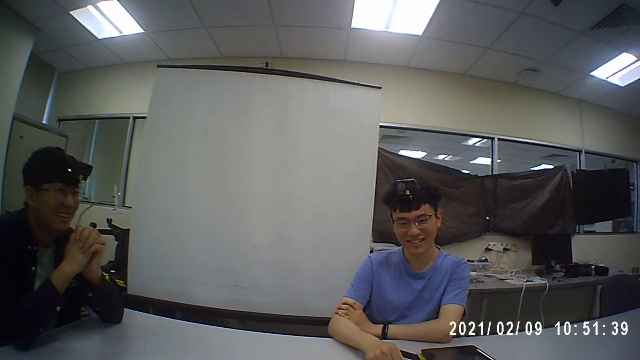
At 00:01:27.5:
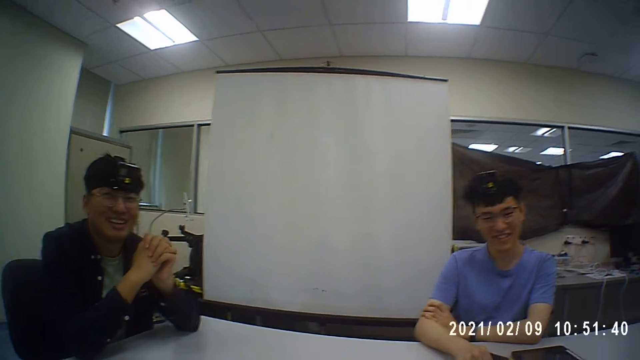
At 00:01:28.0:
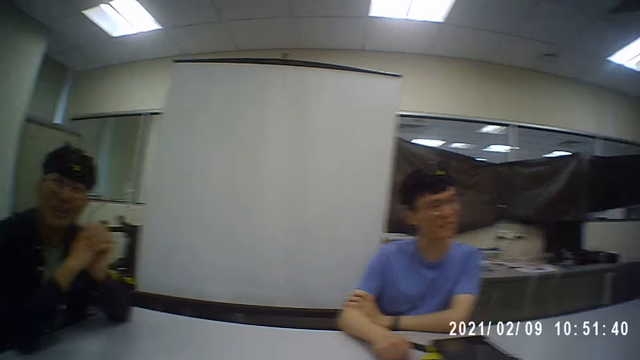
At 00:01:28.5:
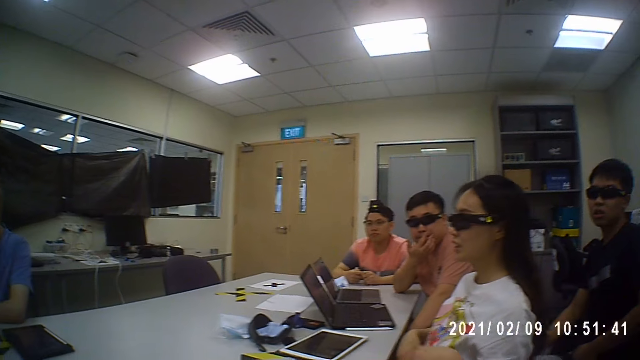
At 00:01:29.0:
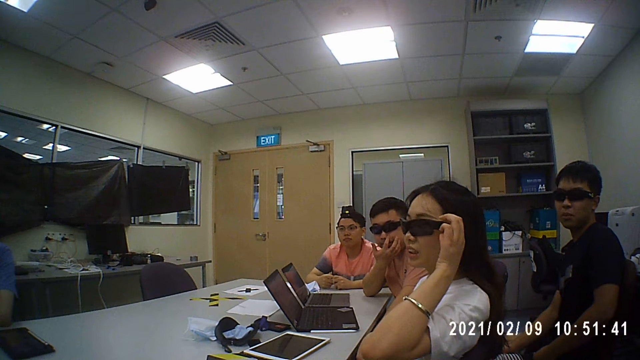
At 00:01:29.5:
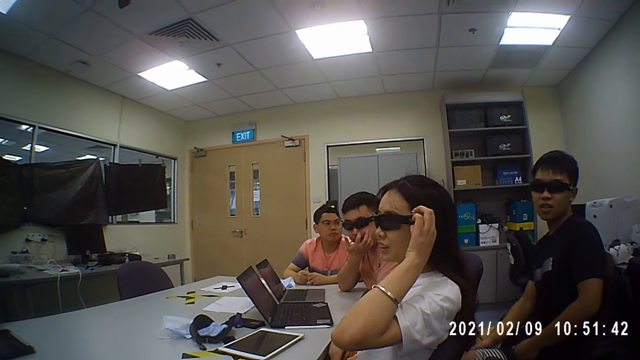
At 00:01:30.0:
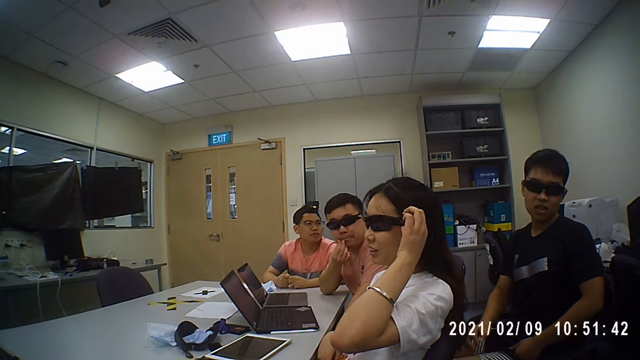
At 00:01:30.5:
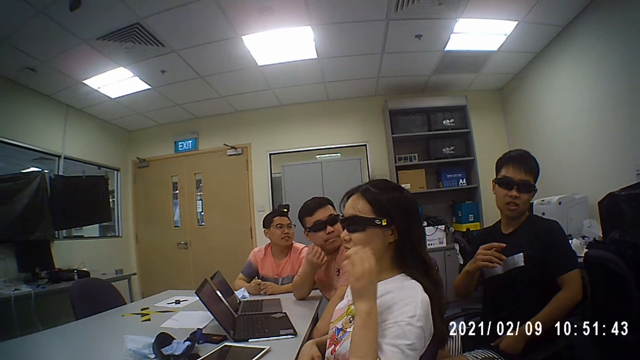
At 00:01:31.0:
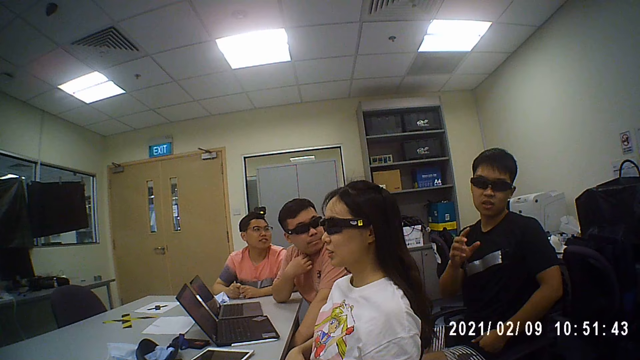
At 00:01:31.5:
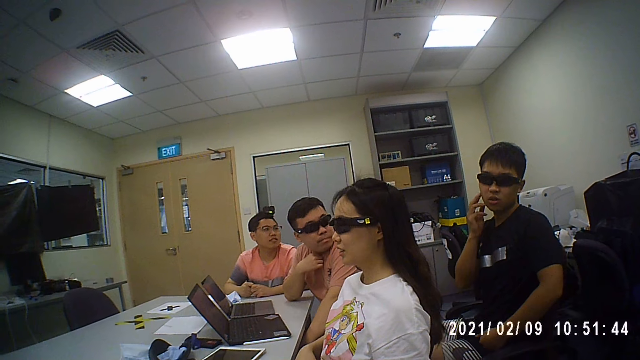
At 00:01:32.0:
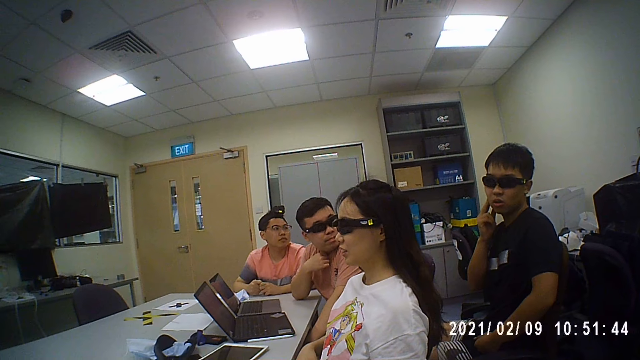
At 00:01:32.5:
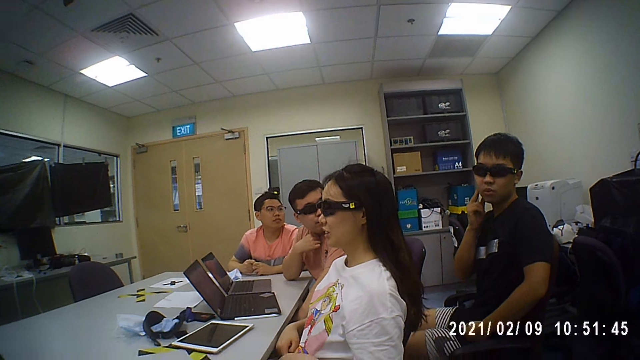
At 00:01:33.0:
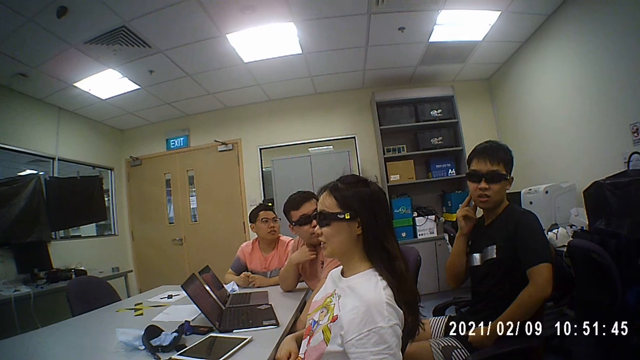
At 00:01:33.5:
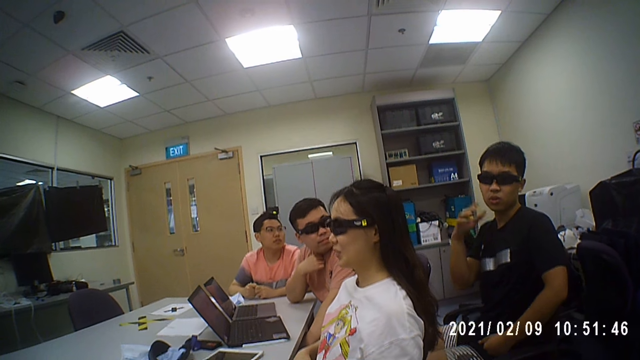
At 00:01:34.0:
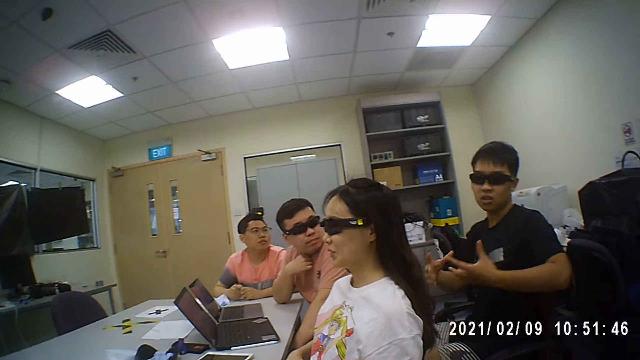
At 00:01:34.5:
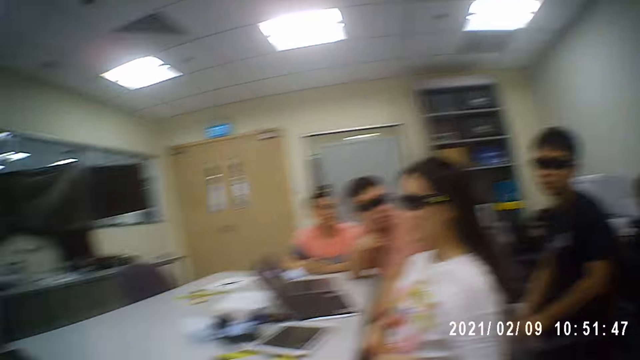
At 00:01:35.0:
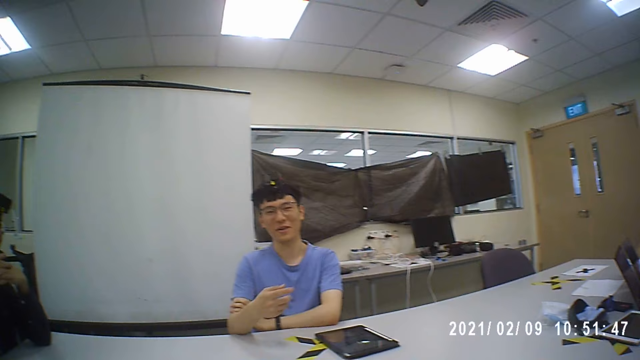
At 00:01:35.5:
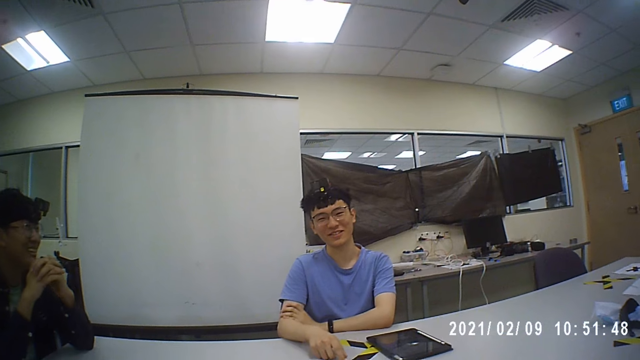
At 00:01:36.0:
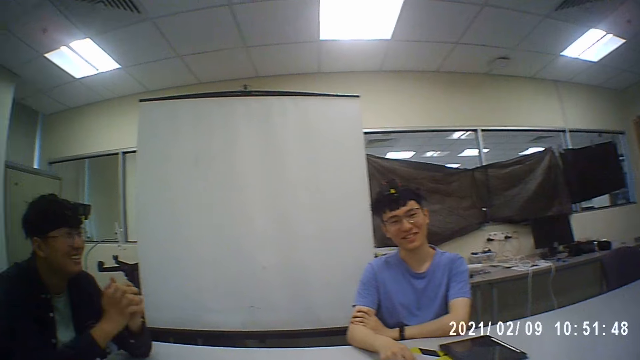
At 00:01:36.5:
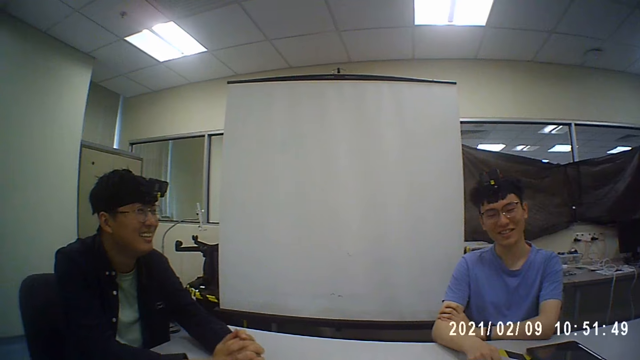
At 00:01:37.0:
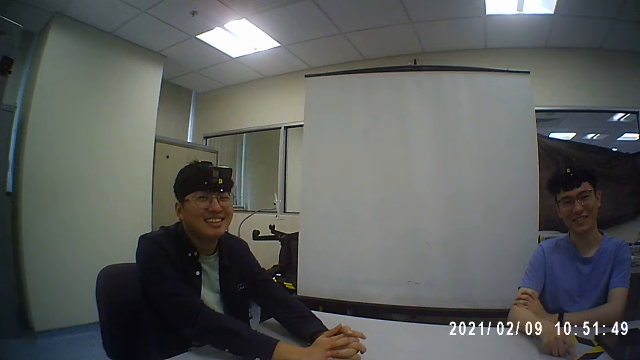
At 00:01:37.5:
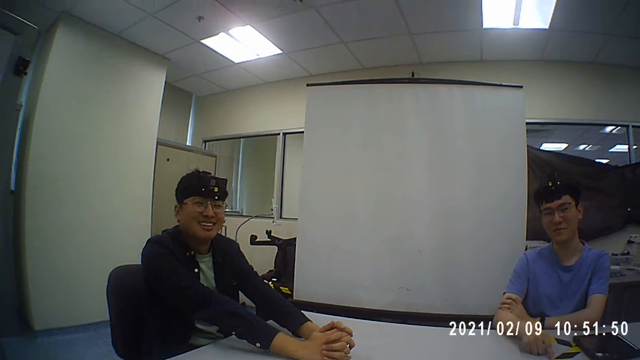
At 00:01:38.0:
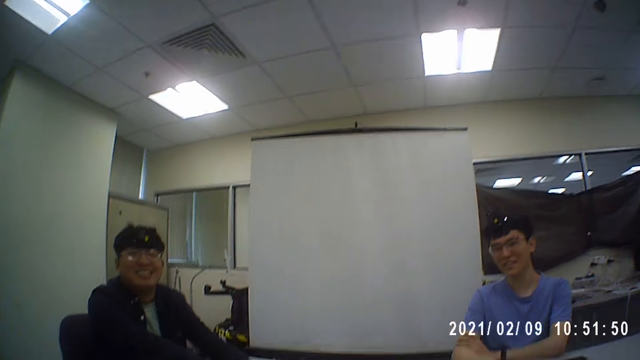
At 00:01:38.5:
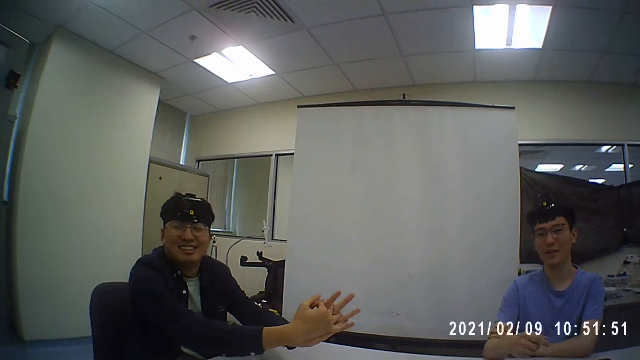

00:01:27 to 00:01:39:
A woman adjusts the shades. The woman holds her glasses. The camera wearer converses with five men and the woman. A man moves his hands. The camera wearer converses with the men and the woman.

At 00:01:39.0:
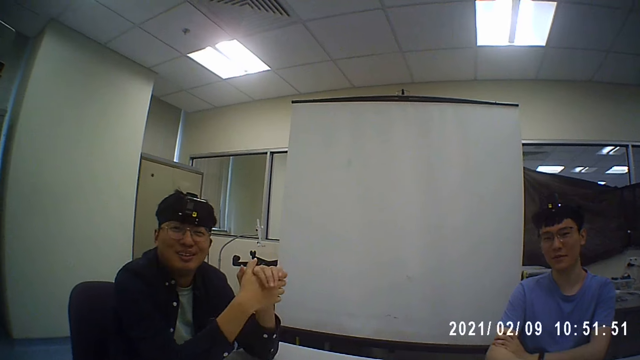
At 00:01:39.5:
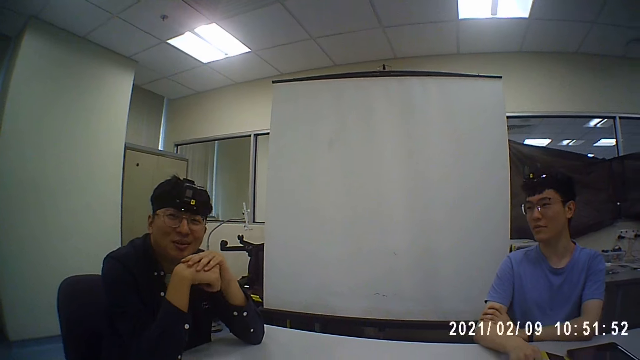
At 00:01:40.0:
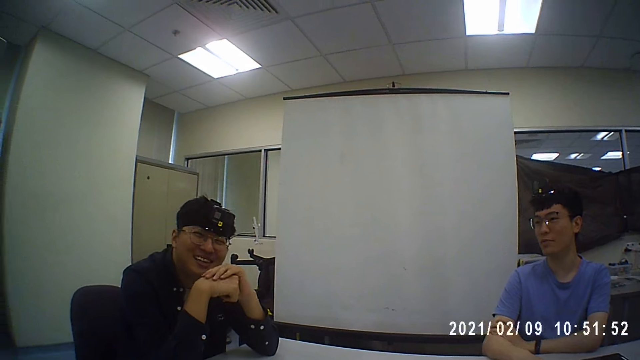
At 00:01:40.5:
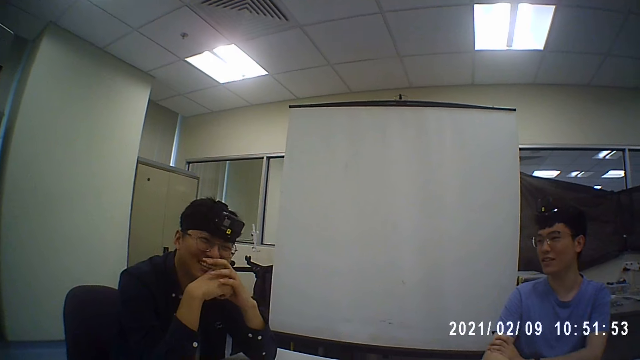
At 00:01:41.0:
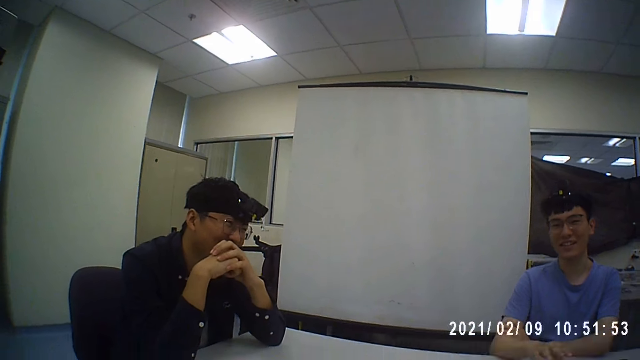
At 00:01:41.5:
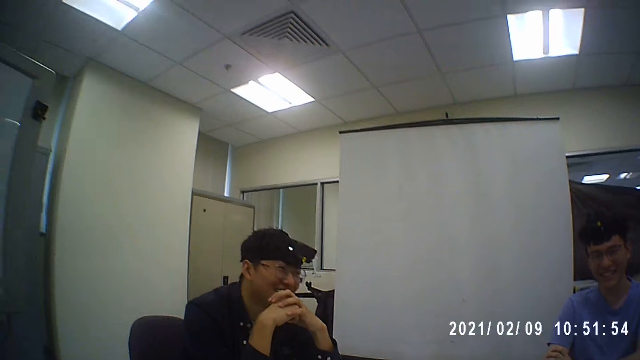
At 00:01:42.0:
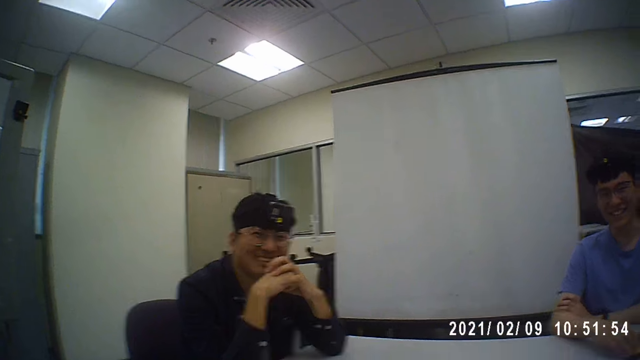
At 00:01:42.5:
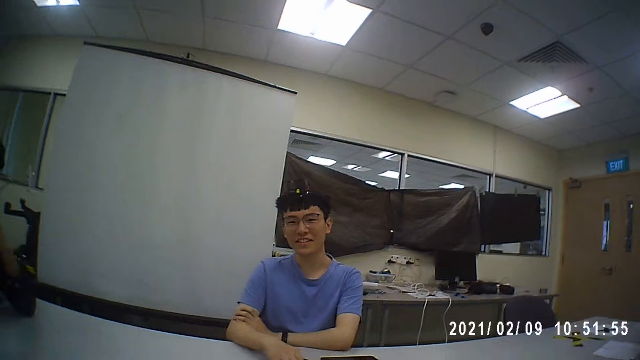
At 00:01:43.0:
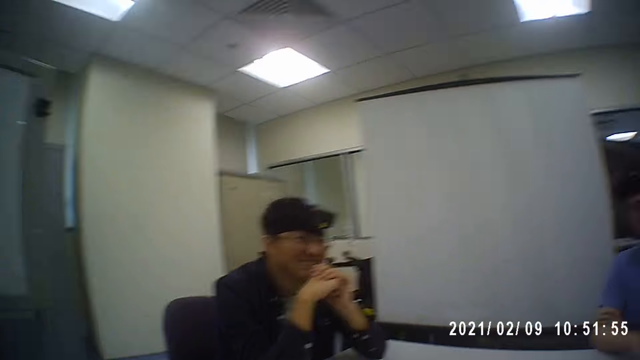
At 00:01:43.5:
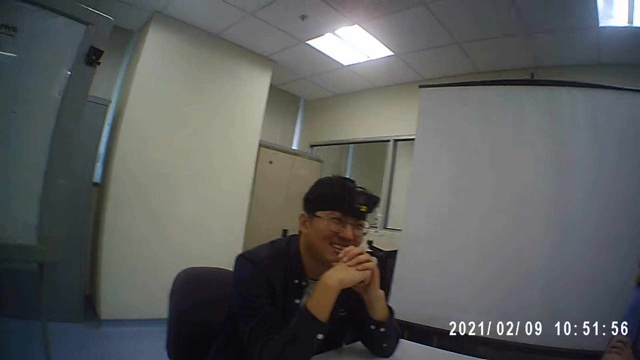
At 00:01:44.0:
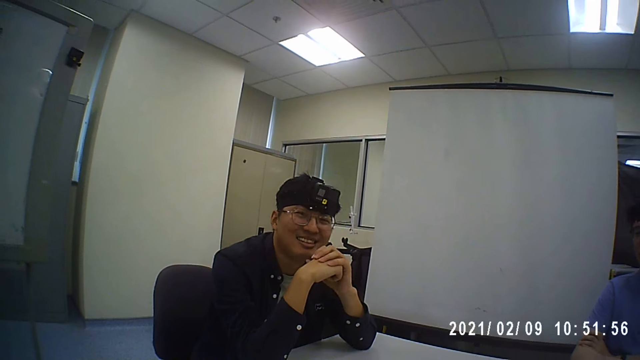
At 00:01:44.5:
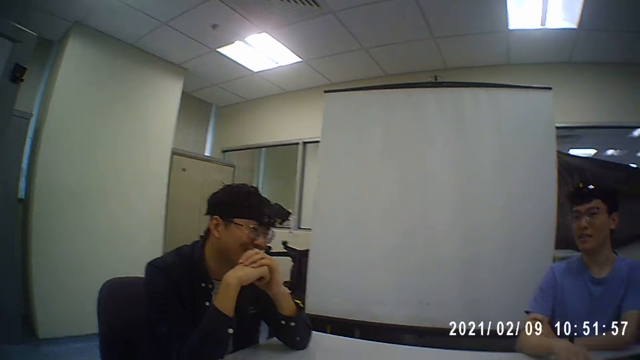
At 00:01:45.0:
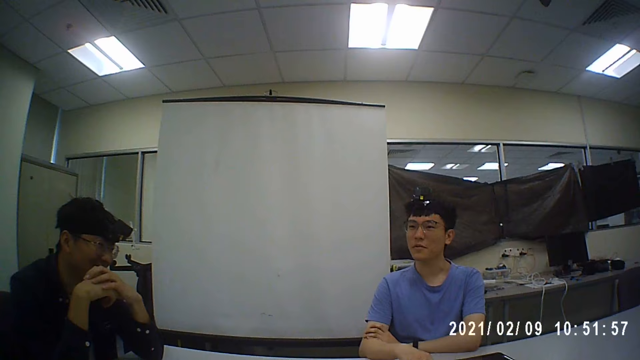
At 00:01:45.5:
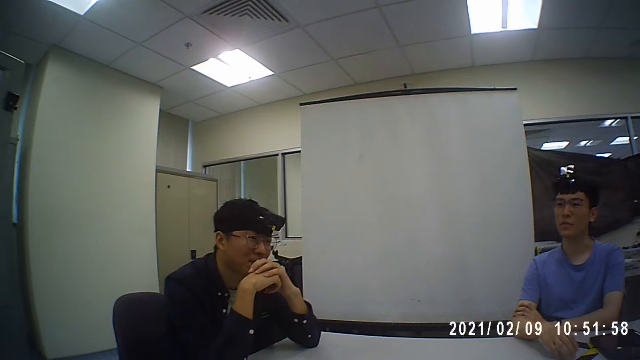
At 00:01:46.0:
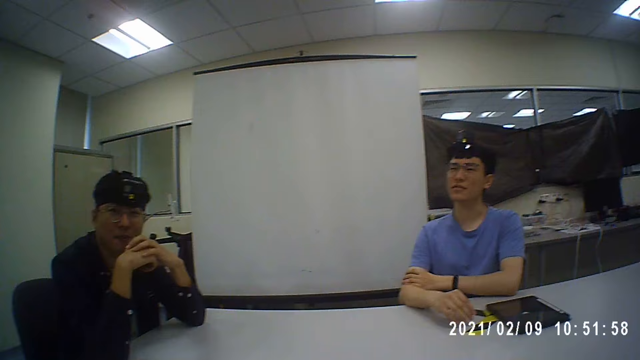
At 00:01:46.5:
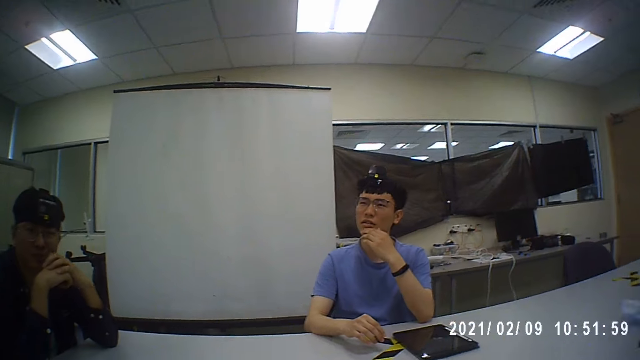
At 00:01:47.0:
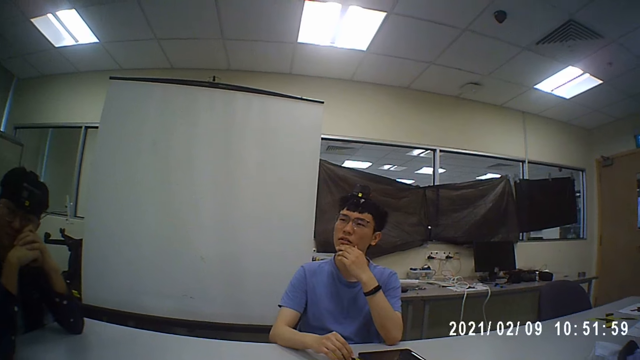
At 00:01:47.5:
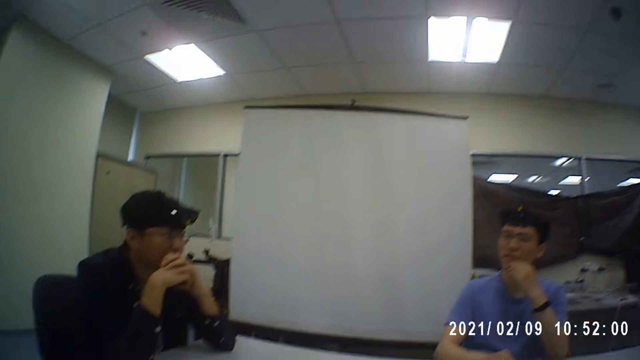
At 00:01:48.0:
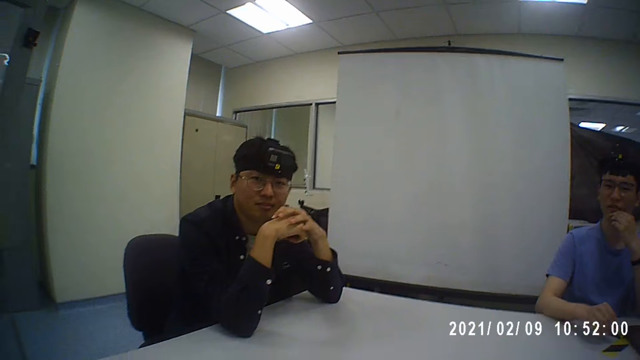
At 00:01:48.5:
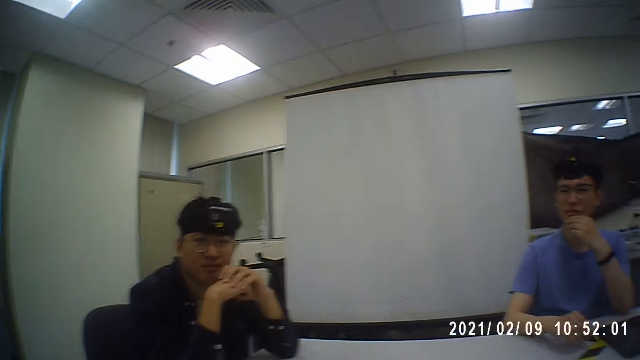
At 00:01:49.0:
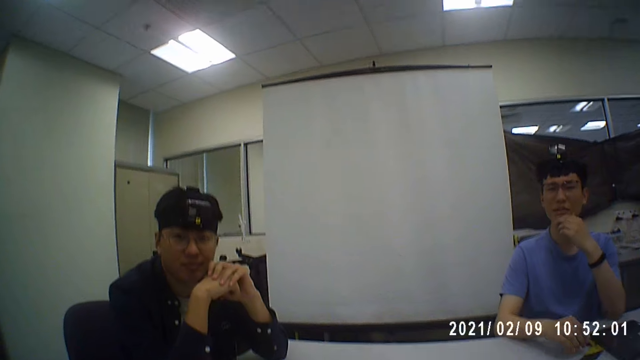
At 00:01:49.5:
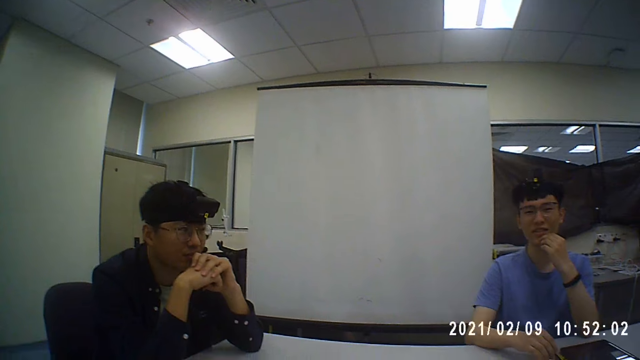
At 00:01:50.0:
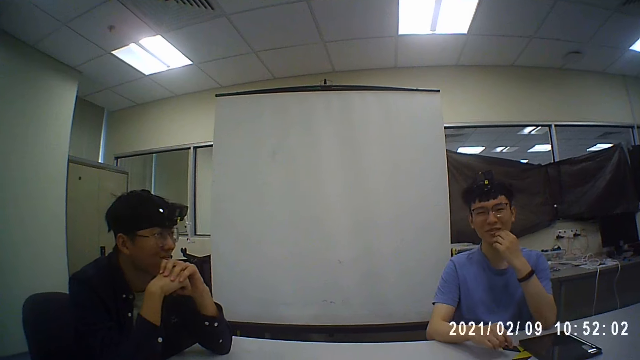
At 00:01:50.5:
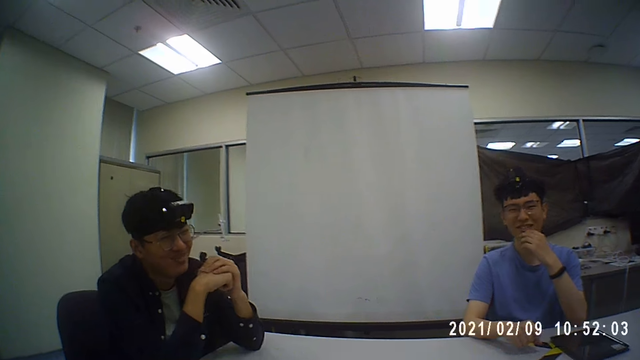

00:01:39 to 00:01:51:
A man touches his chin. The camera wearer converses with five men and a woman.
